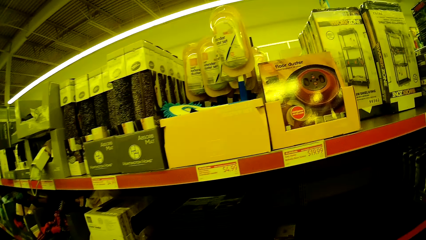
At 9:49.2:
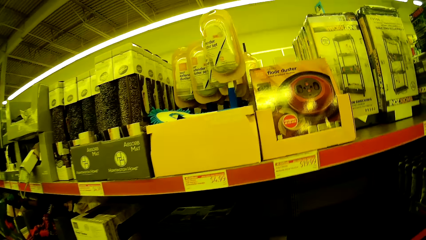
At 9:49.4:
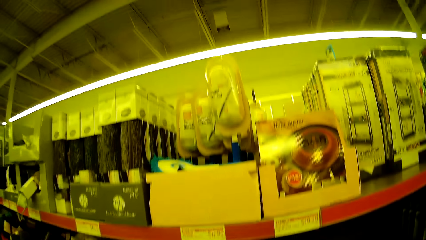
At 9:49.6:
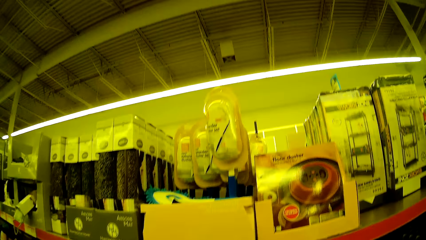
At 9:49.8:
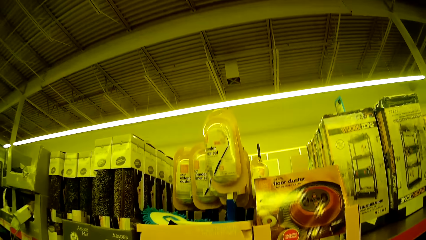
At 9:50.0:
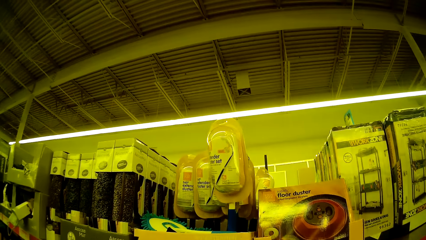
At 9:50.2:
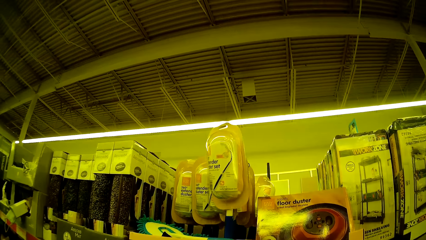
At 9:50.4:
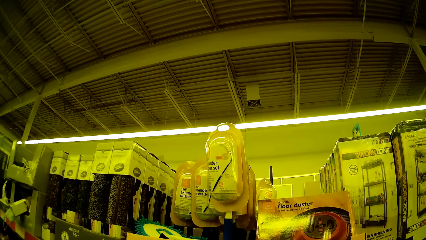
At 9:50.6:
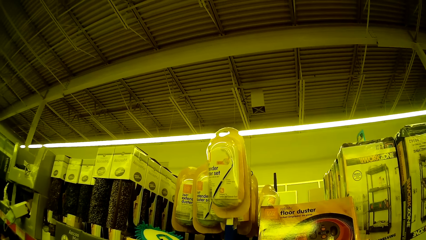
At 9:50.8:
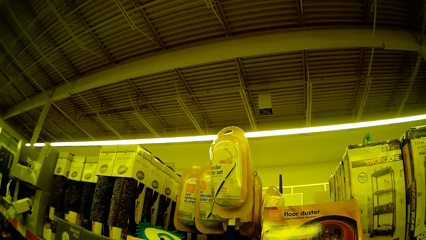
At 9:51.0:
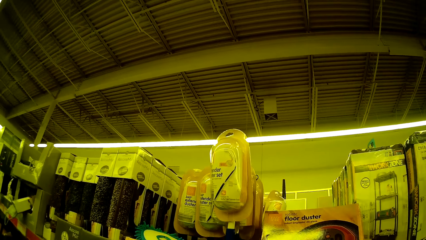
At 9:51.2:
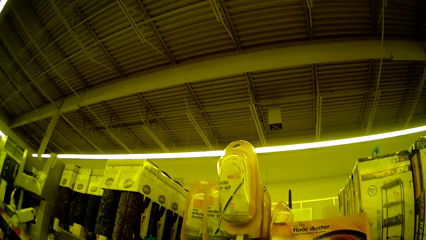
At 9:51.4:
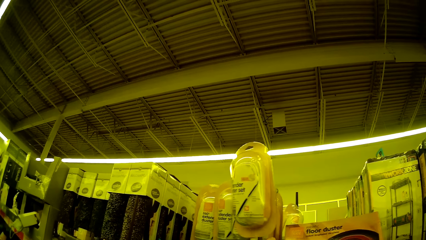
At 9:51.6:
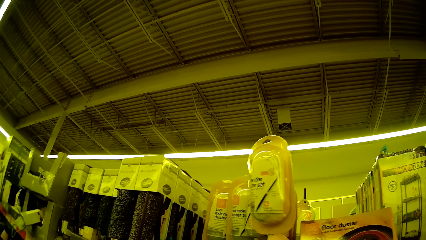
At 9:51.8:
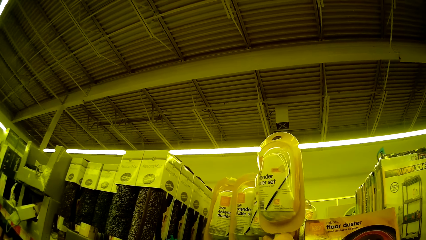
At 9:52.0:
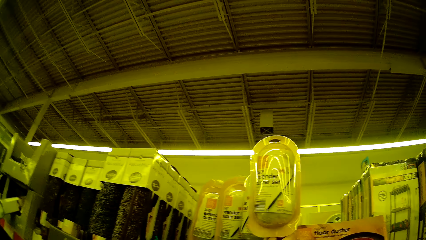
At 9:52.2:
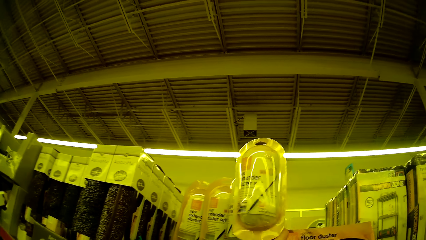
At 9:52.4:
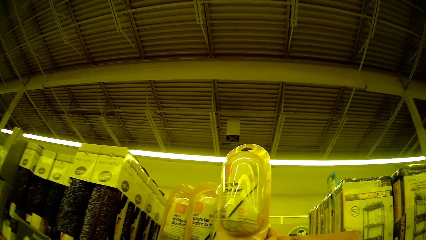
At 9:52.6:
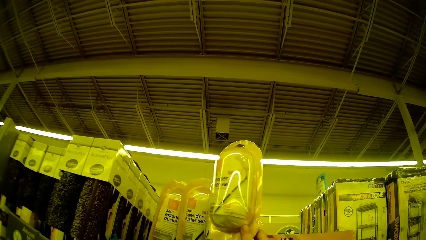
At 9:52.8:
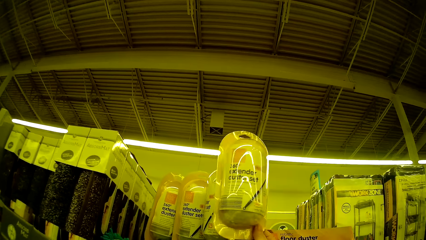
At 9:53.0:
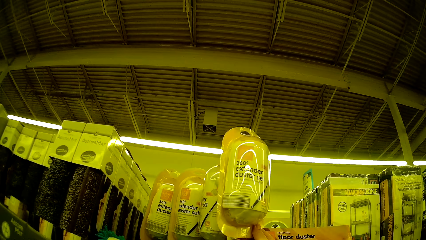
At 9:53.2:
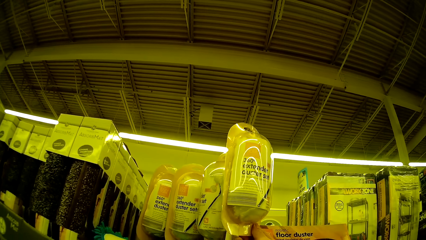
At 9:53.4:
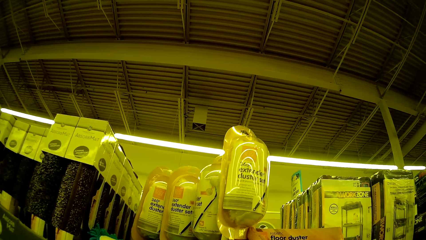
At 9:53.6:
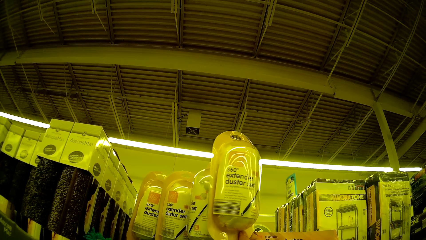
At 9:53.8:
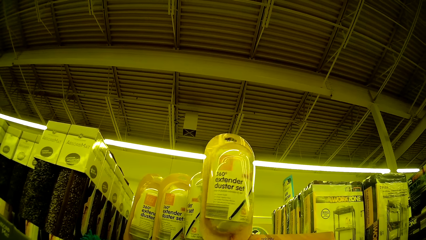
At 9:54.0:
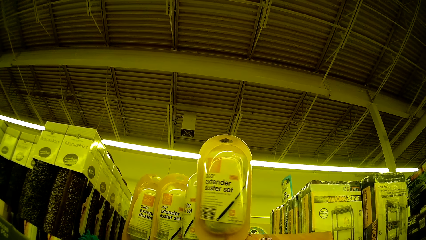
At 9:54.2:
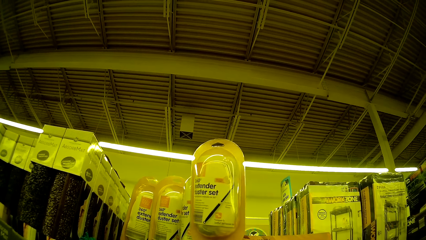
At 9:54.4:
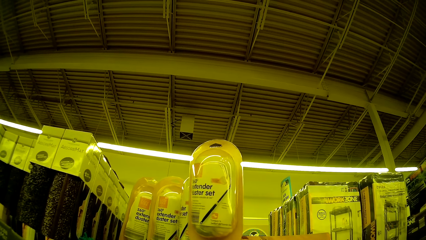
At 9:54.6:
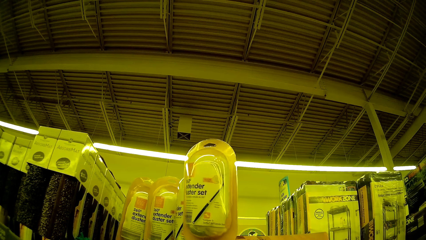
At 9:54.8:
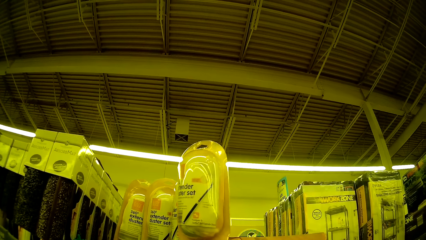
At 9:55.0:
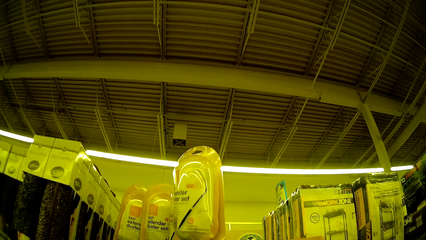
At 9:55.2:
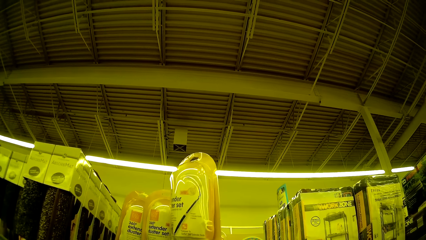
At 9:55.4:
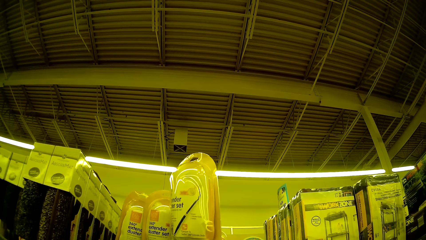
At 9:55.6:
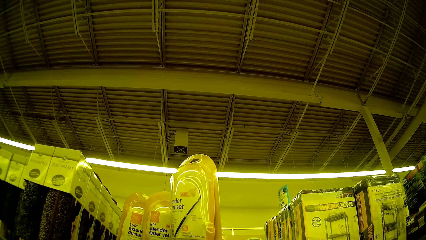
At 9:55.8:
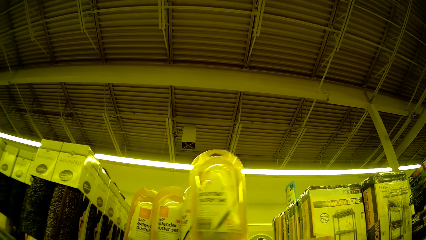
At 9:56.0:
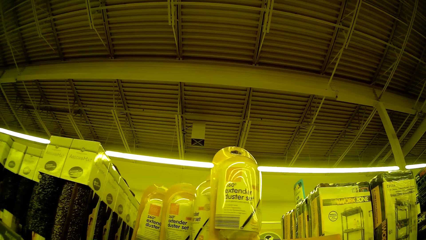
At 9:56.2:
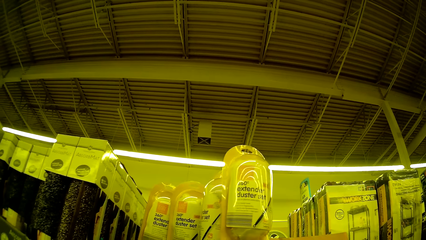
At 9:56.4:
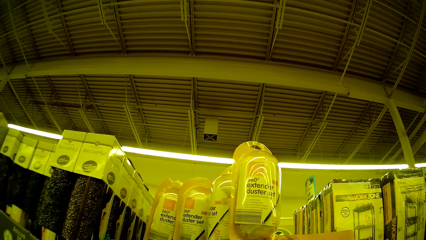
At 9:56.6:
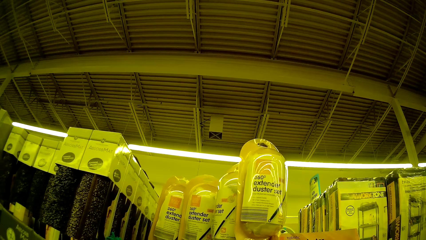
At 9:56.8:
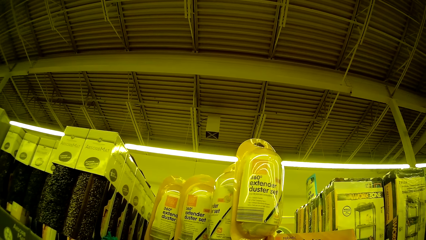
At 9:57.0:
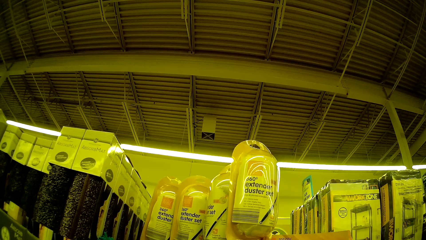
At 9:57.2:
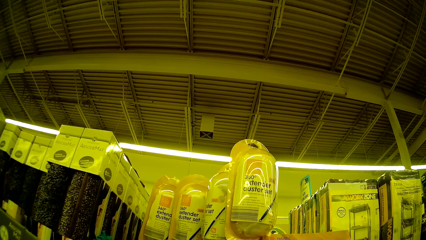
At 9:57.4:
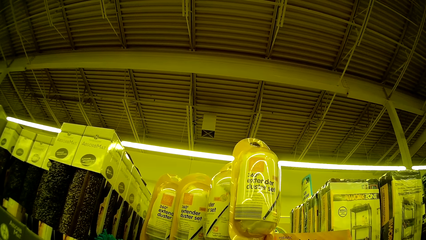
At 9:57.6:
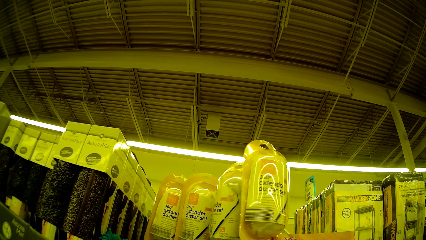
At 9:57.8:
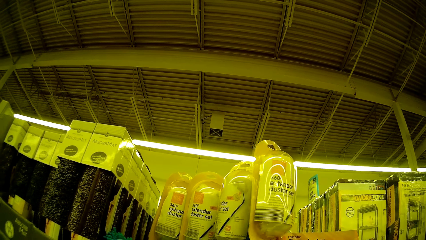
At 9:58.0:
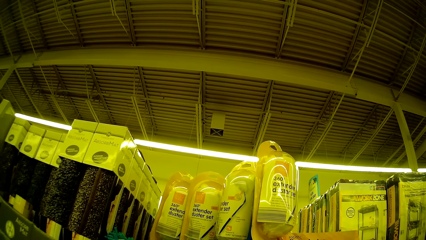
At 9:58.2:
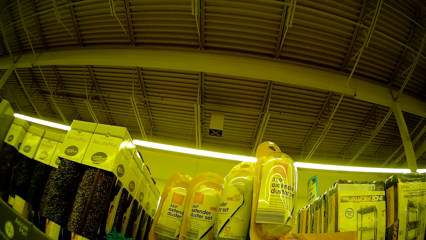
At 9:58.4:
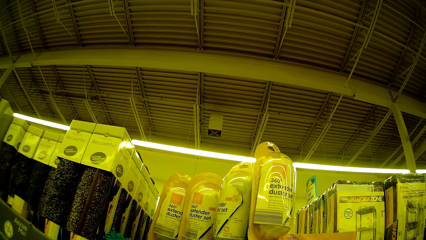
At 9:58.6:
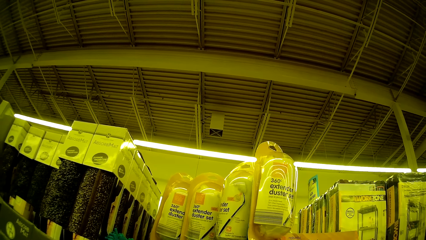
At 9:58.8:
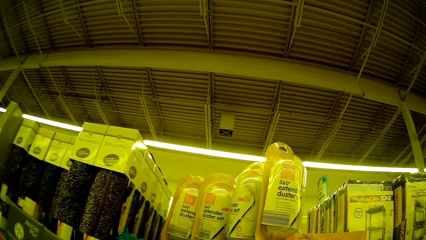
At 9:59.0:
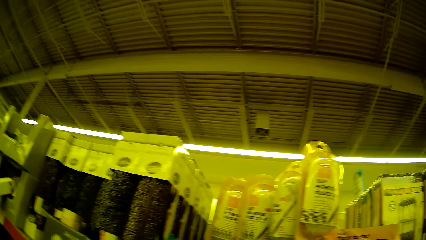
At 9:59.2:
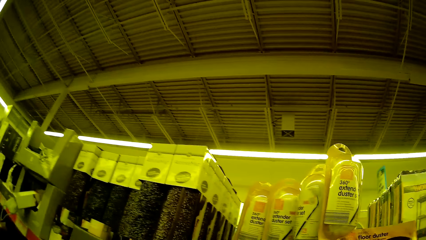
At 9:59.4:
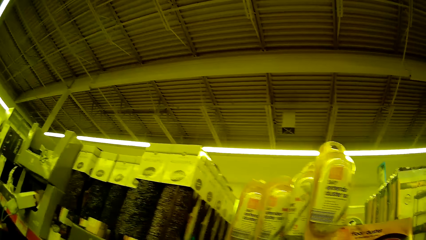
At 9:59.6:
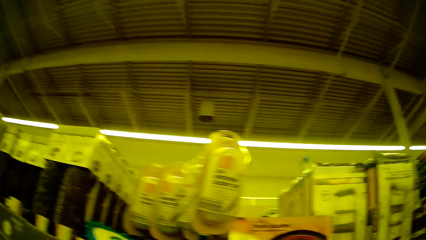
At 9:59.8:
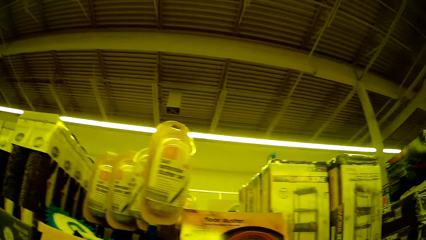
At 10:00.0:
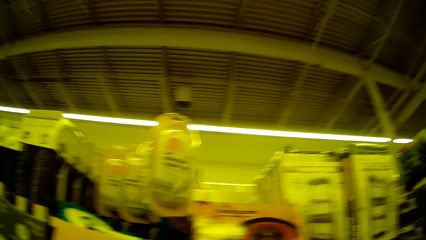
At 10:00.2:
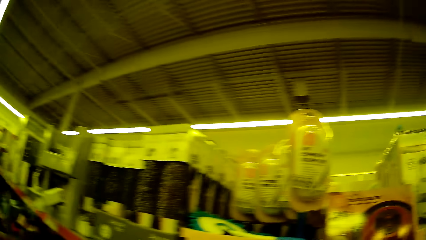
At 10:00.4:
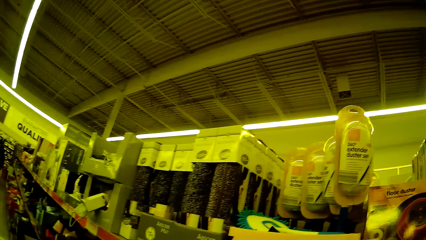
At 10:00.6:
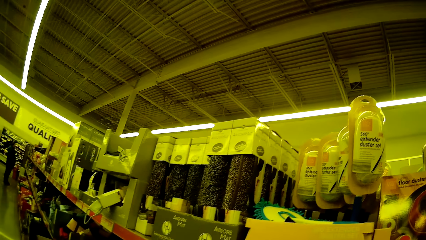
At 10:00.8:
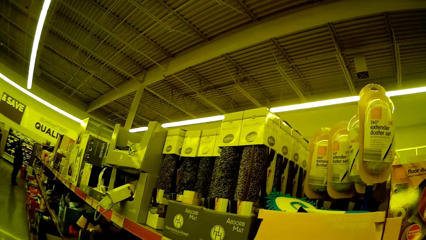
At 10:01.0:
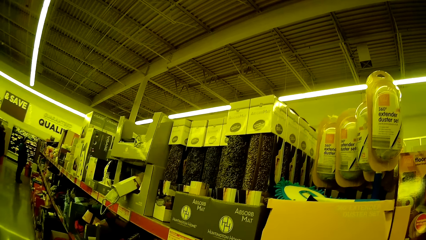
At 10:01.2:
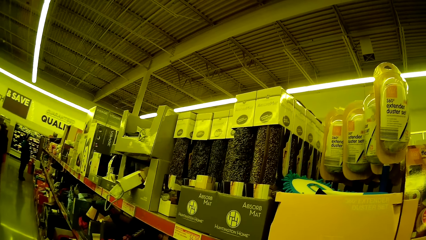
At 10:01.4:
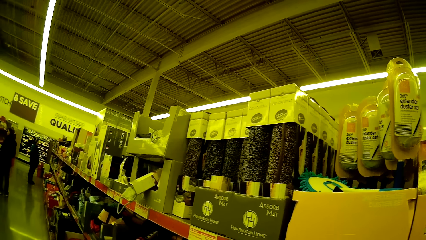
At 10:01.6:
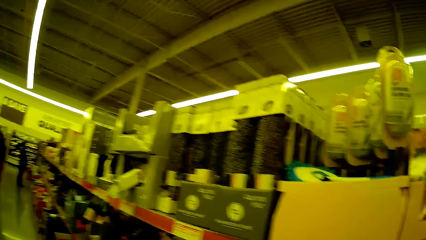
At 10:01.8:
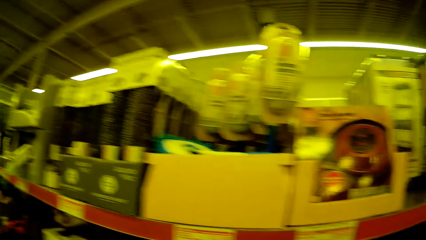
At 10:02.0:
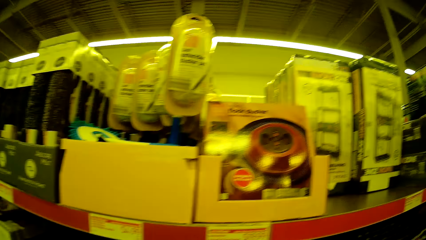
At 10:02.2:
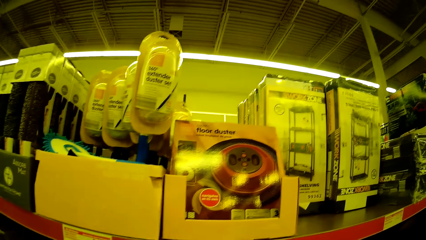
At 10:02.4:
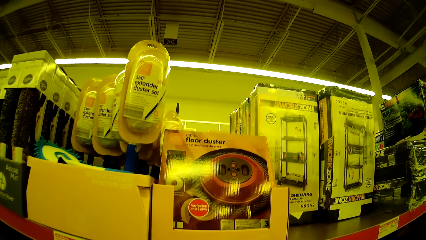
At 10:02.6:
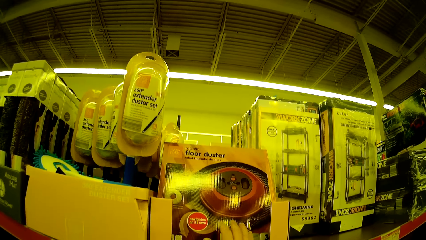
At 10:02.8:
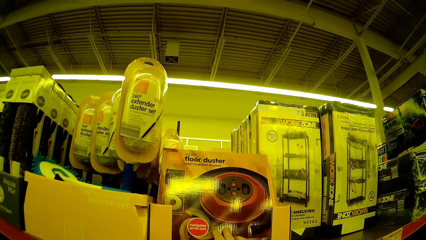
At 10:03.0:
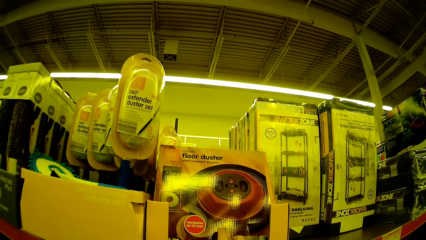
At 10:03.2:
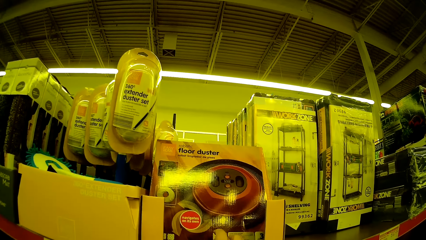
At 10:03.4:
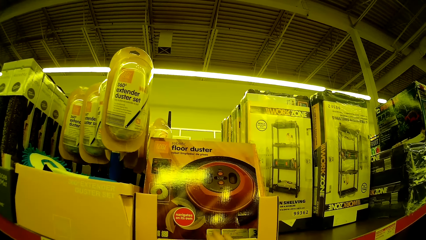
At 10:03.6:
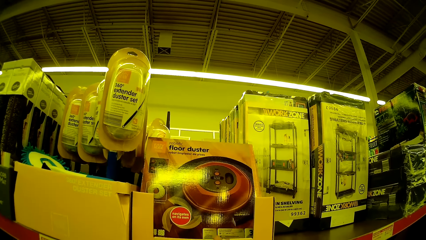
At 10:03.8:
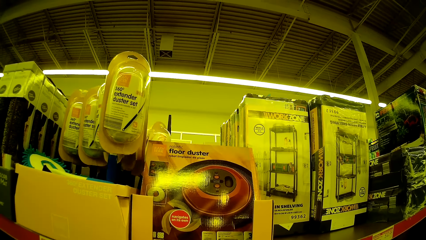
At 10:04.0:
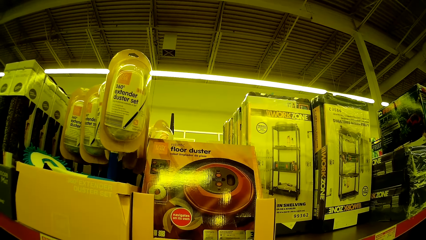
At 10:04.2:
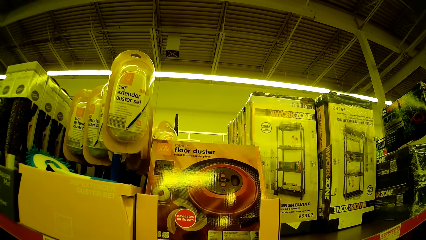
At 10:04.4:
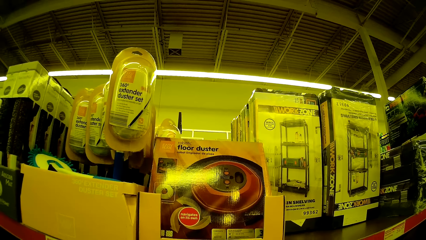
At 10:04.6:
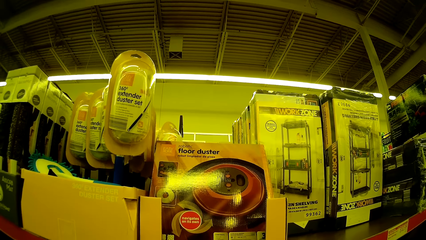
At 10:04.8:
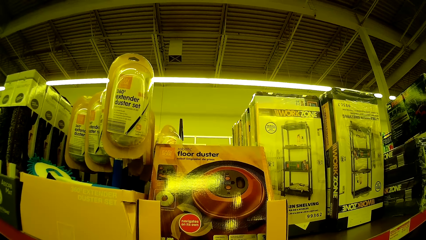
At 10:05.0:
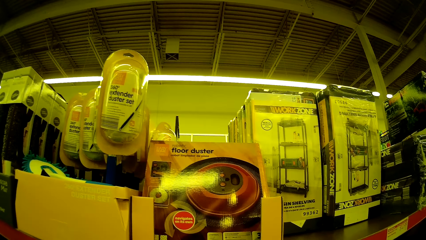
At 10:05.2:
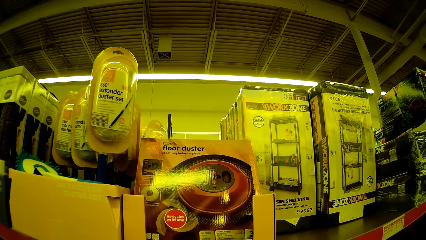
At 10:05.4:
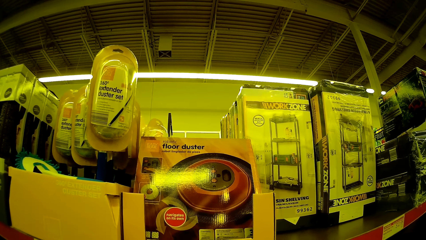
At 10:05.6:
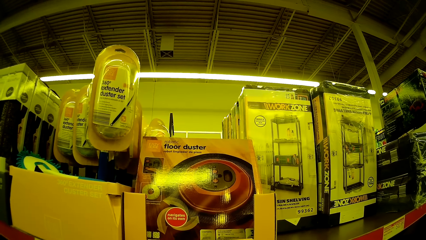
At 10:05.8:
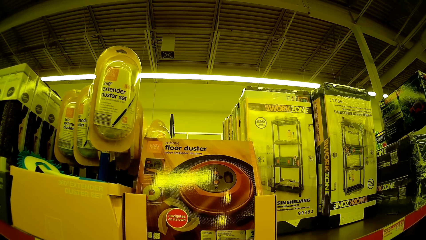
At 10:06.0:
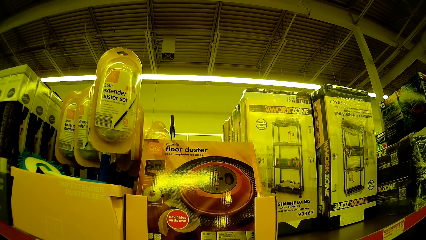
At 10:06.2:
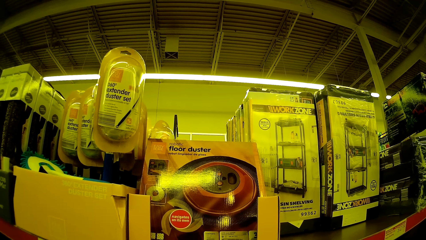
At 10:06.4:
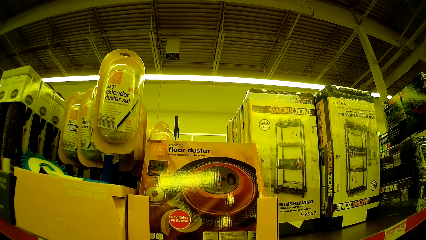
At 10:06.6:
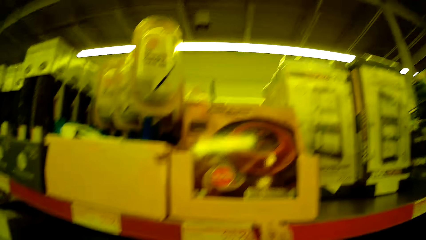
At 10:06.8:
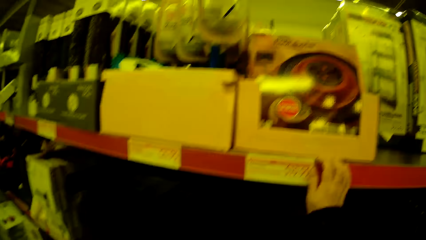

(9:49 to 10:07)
The camera wearer picks up a duster. They hold something. They stare at the duster. They unhand the duster. They stare at the items on the shelves. They look at the shelves.
